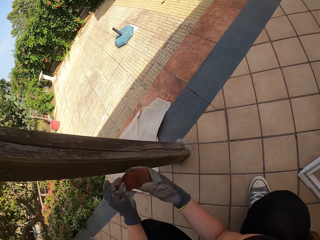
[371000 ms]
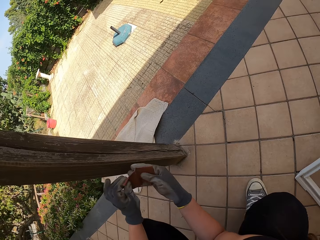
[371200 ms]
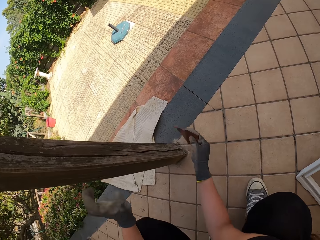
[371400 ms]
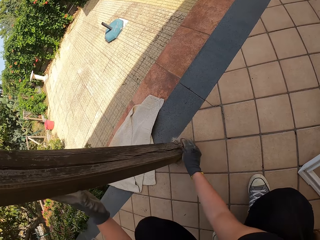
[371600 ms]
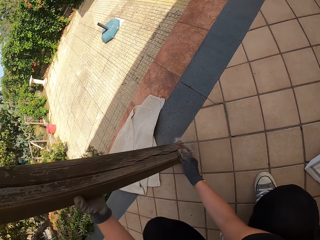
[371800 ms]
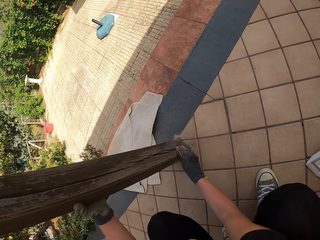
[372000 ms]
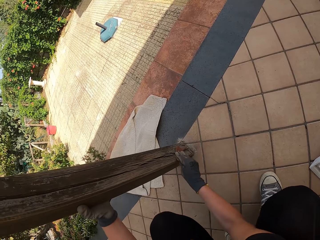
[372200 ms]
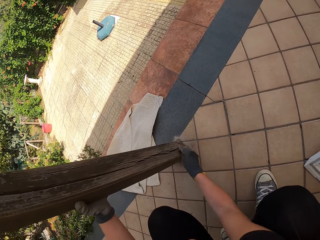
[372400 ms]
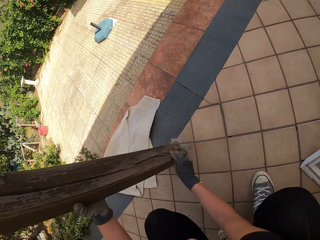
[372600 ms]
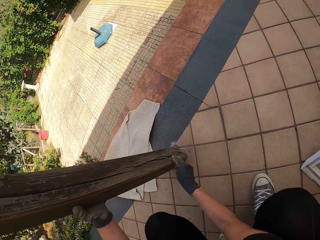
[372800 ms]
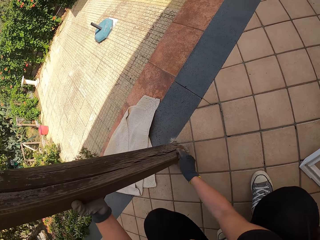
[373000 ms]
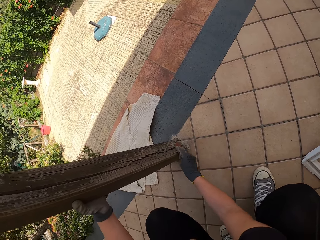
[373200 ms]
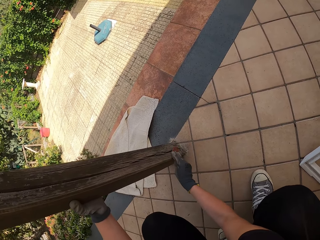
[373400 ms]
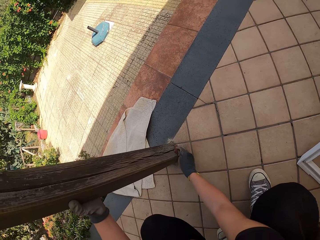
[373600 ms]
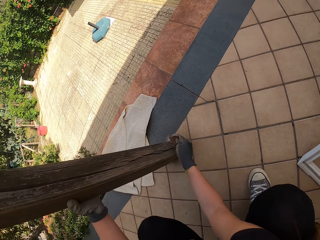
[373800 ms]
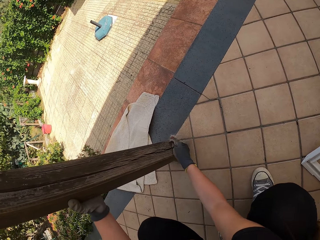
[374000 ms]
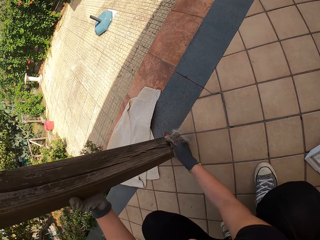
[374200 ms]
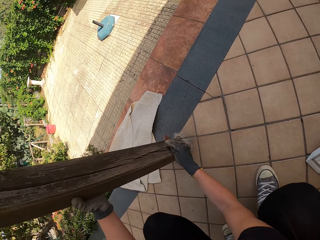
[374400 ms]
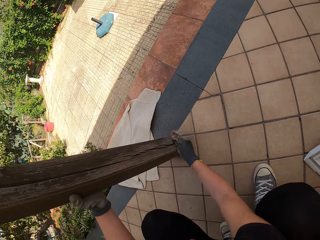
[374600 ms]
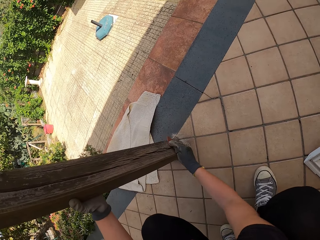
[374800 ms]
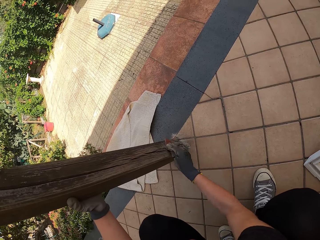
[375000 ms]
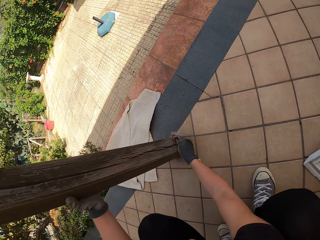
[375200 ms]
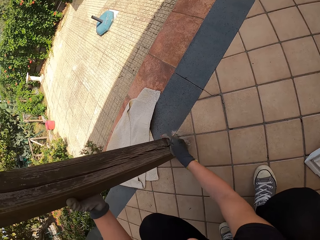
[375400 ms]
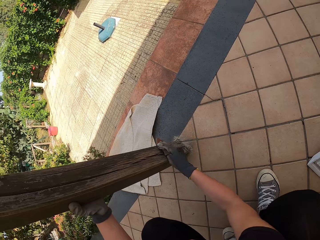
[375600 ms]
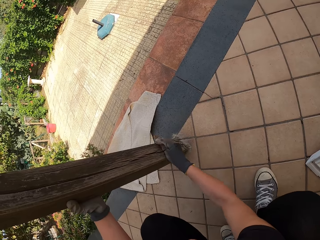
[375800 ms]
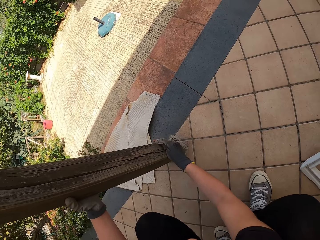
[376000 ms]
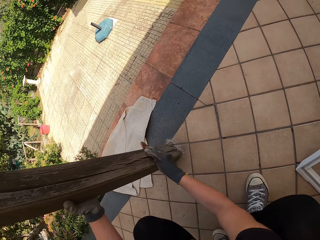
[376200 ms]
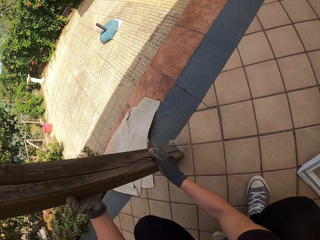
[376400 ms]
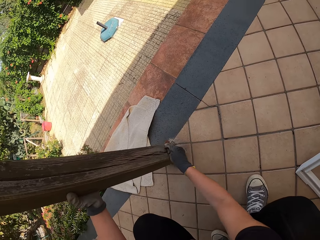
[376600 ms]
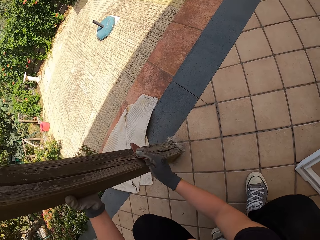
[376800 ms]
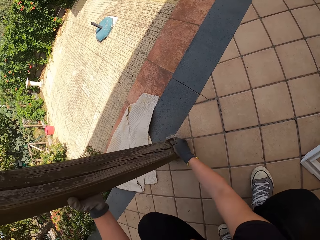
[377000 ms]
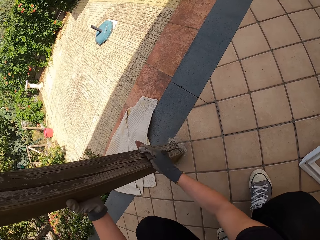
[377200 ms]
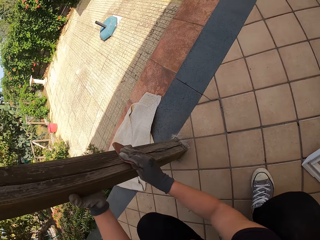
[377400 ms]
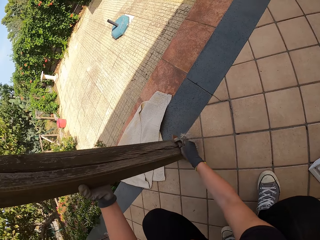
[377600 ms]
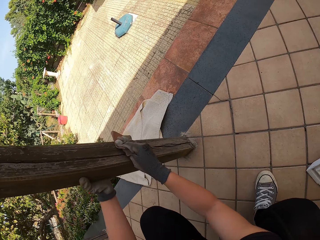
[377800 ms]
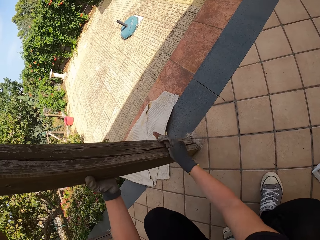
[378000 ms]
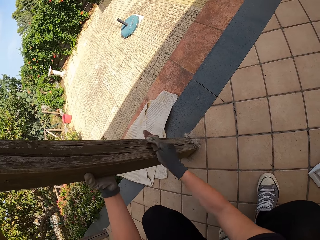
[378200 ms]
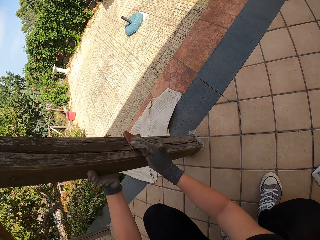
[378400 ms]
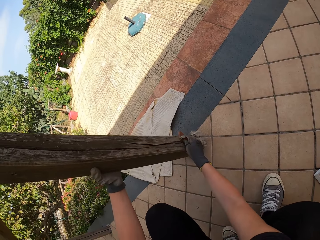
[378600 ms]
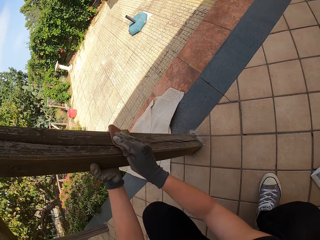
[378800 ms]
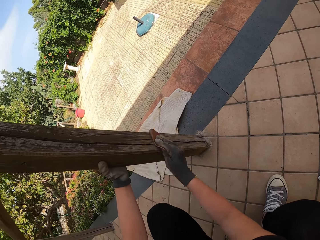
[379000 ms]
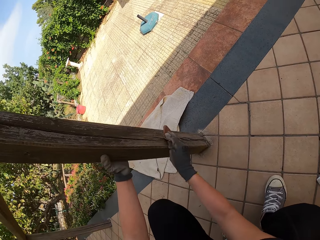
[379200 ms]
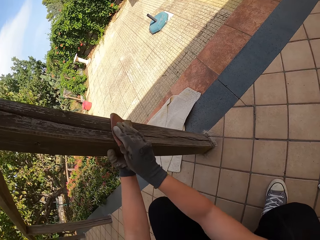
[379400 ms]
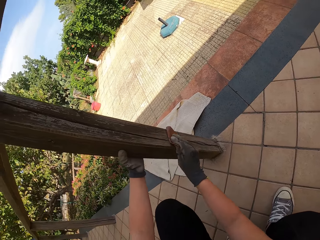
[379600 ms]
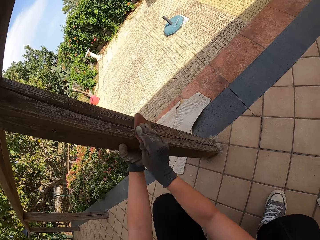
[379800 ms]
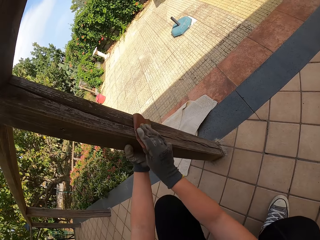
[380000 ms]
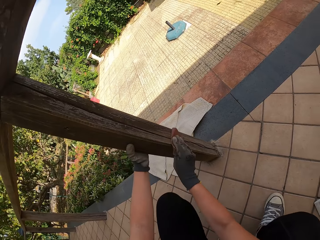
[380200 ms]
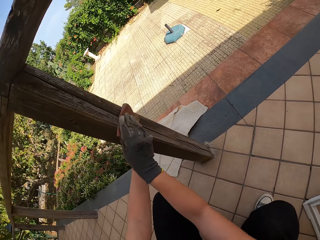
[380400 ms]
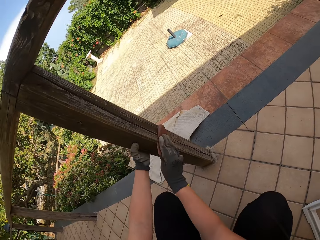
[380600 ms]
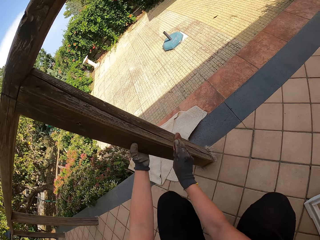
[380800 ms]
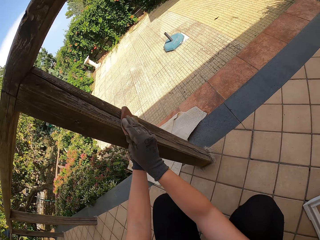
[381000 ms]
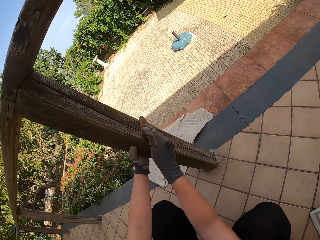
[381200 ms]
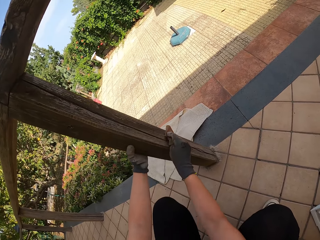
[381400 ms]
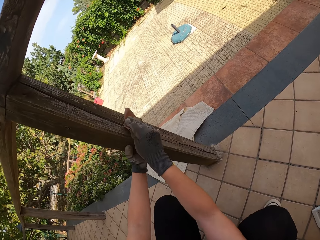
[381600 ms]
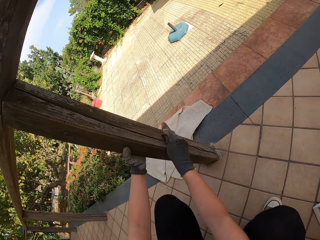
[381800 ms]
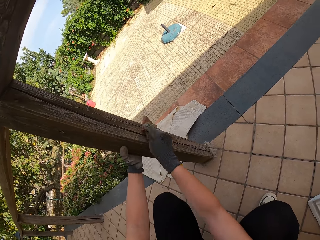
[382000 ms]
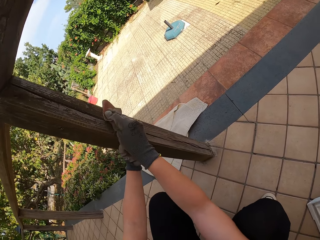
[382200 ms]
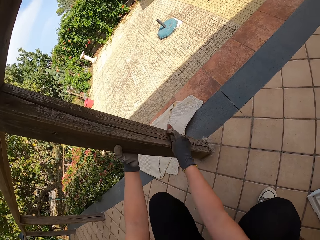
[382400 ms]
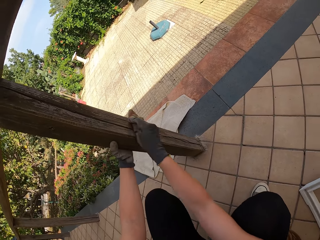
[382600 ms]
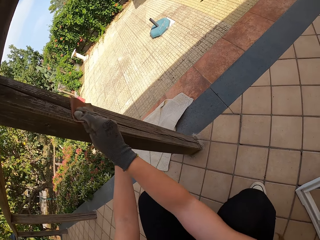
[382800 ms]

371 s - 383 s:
The camera wearer holds the sandpaper with both her hands. She scrubs the balcony with the sandpaper with her right hand. She holds the wood with her hand.

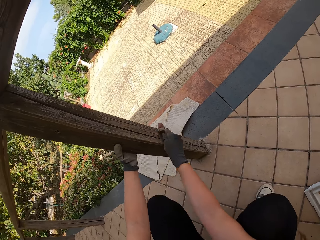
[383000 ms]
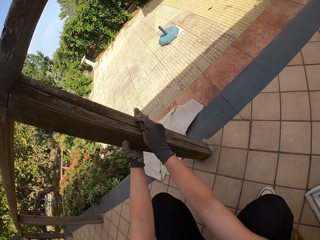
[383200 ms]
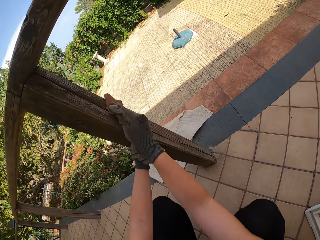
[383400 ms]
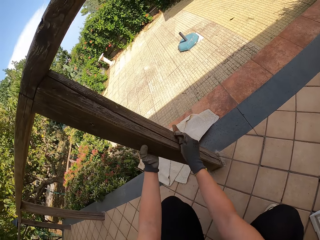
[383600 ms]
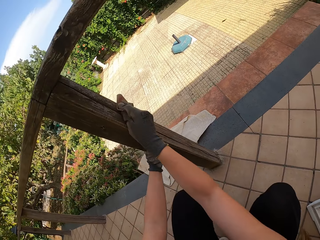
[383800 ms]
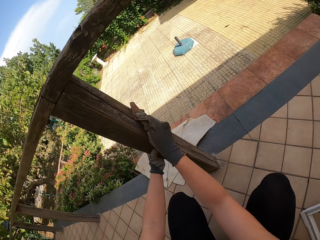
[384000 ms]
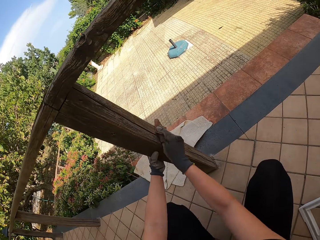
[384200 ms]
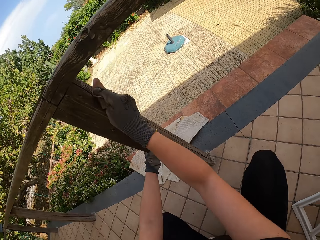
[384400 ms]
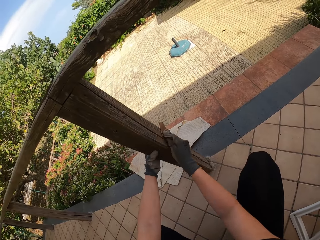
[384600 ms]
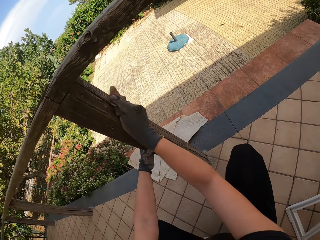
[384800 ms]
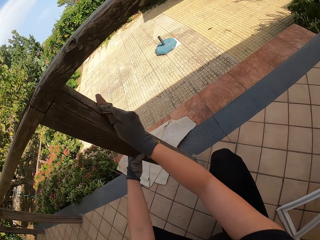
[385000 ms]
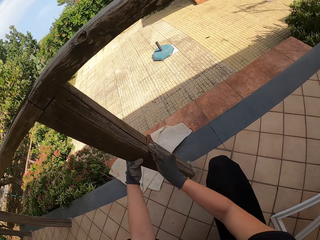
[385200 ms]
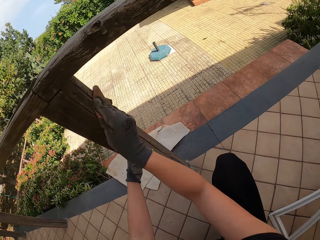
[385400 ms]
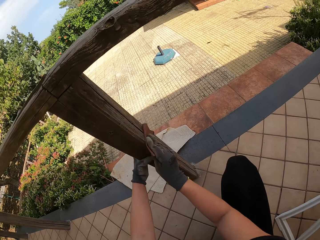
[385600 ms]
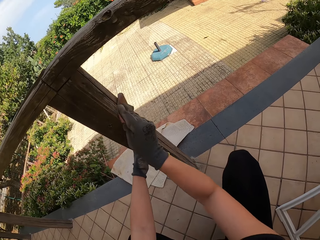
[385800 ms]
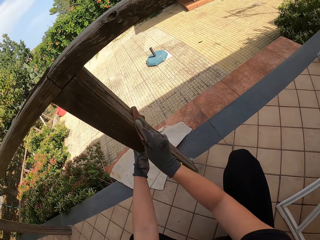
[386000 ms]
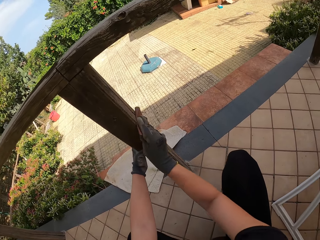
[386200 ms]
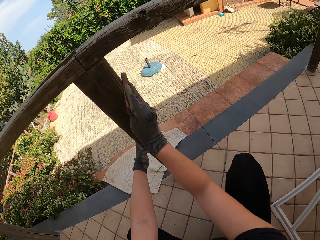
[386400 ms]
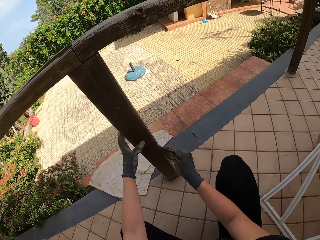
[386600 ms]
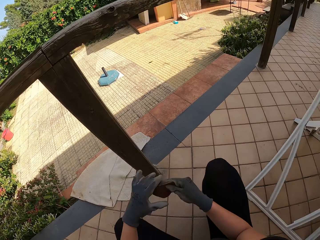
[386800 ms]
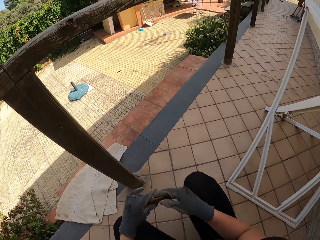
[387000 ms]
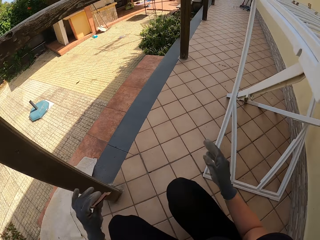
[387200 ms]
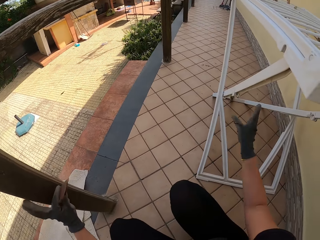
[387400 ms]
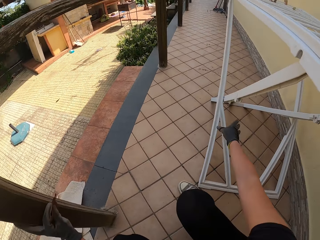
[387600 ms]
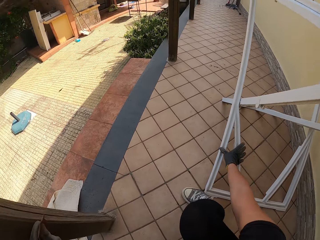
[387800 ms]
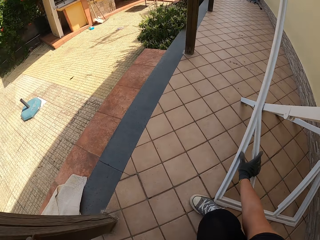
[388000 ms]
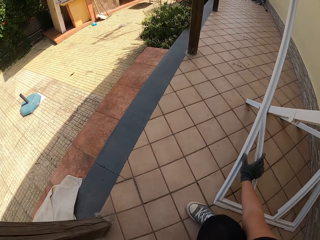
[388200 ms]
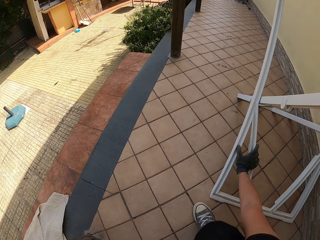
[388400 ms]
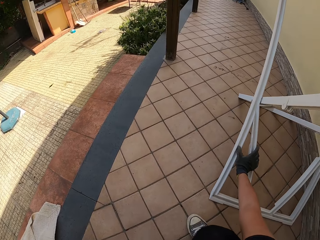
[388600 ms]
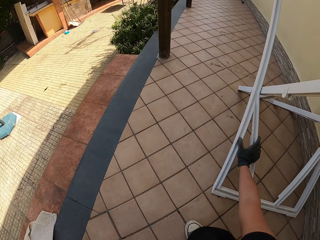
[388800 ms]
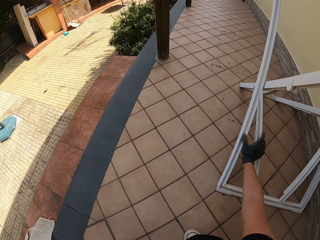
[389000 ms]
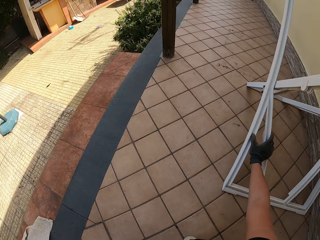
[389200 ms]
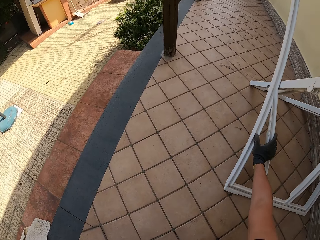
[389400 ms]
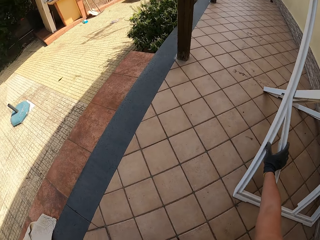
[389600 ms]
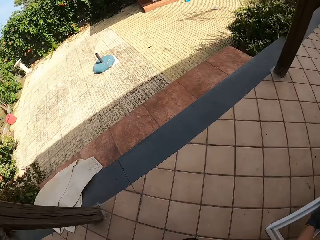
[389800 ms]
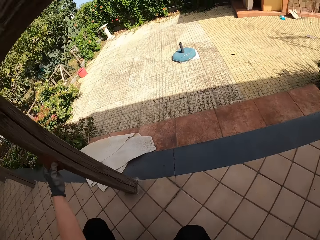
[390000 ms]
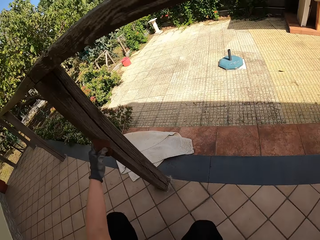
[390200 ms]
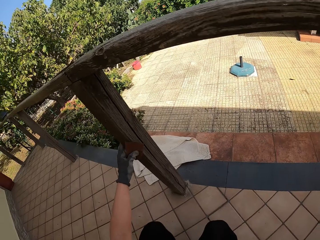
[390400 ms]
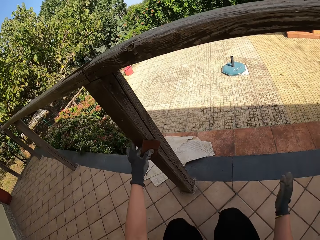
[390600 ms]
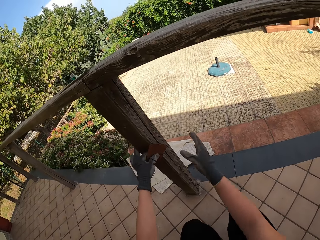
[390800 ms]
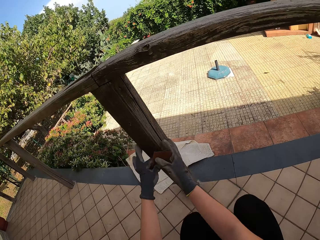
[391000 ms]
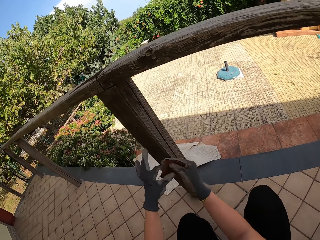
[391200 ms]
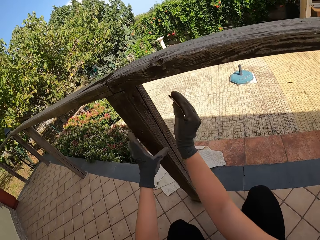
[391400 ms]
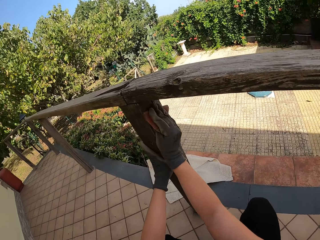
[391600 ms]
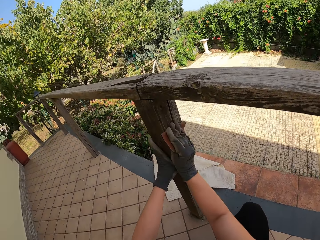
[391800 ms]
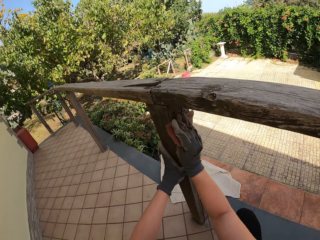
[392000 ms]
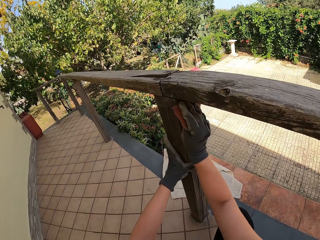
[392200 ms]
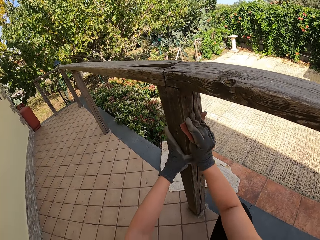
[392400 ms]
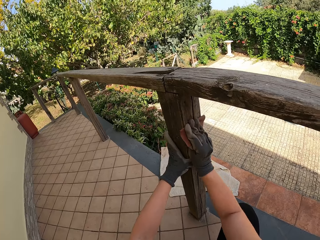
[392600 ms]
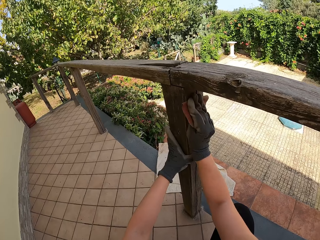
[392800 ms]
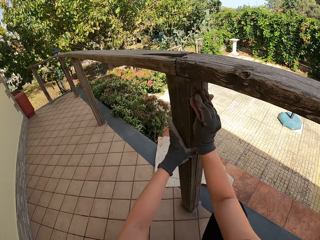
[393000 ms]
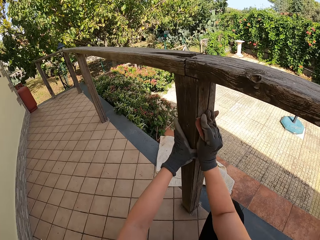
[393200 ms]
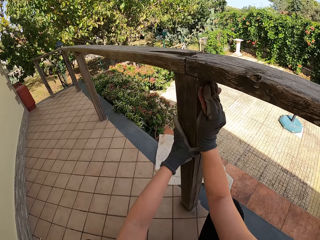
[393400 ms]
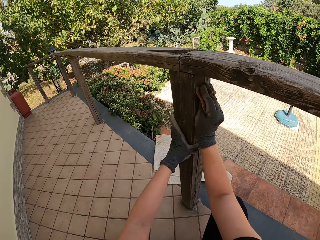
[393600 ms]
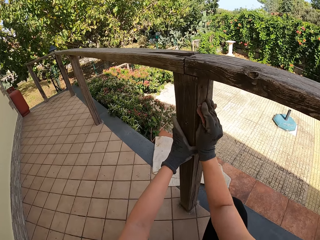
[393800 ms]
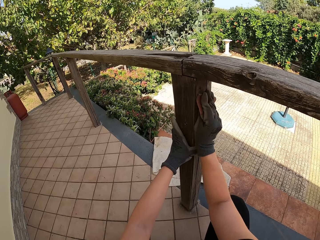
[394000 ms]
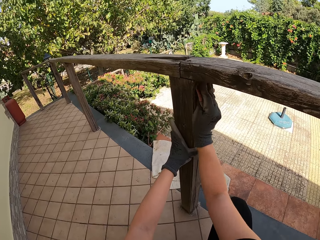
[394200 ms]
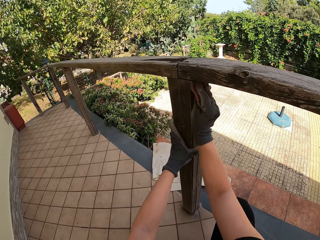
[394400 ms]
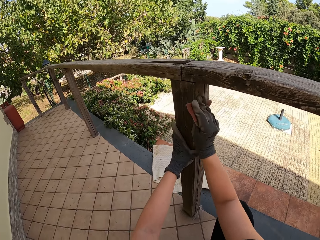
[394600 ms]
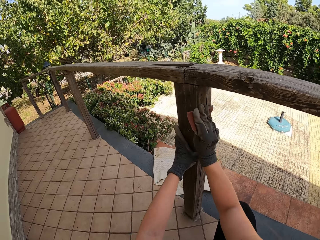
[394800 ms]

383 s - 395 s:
The camera wearer passes the sandpaper from the right hand to the left hand. She pushes the metallic table away from her. She passes the sandpaper from the left hand to the right hand. She holds the balcony with her left hand and scrubs the balcony with the sandpaper with her right hand.
